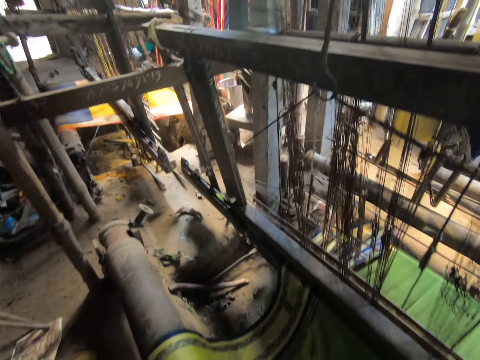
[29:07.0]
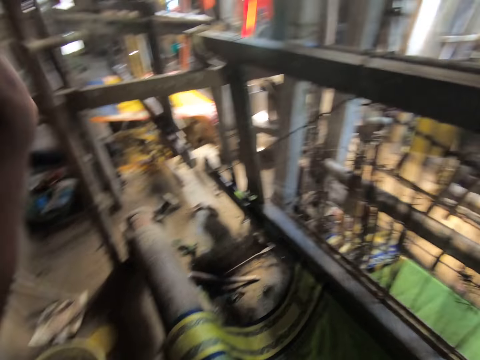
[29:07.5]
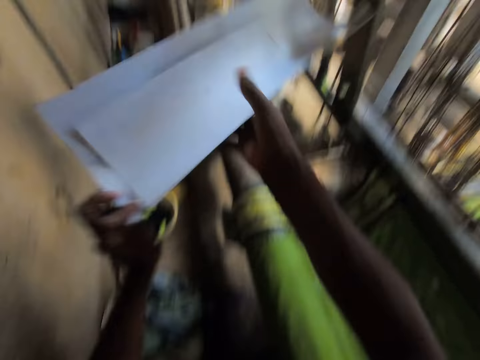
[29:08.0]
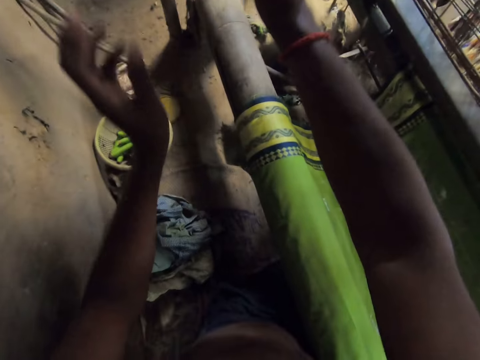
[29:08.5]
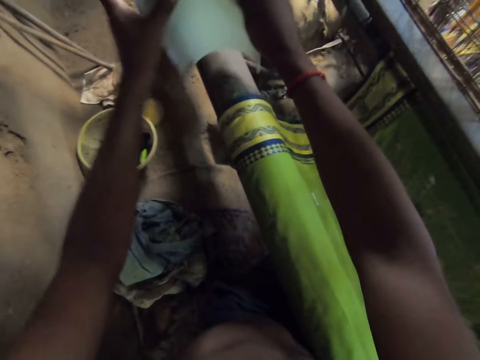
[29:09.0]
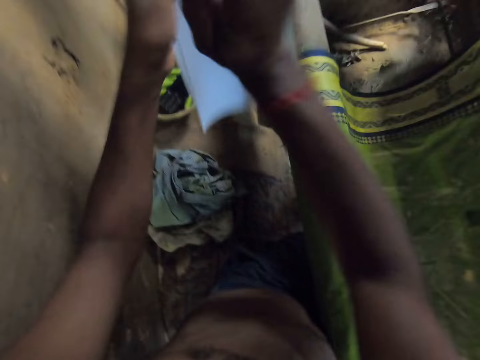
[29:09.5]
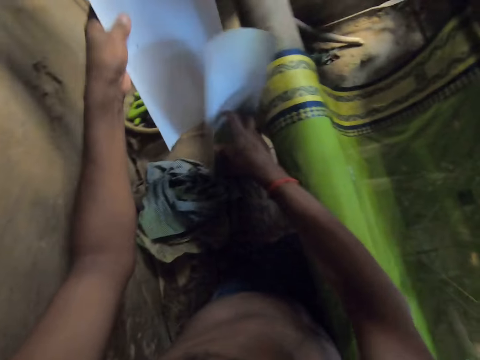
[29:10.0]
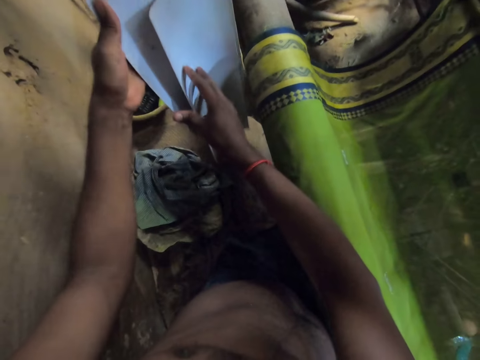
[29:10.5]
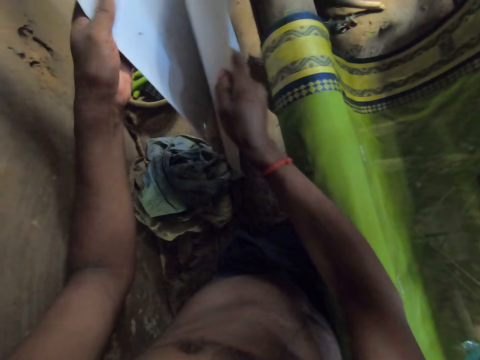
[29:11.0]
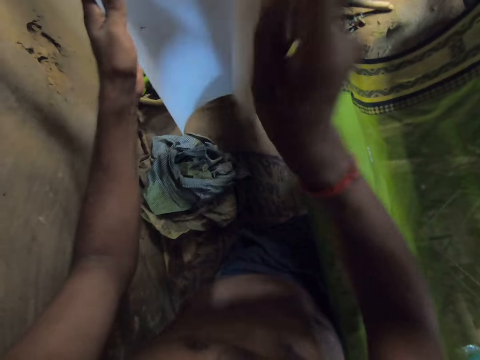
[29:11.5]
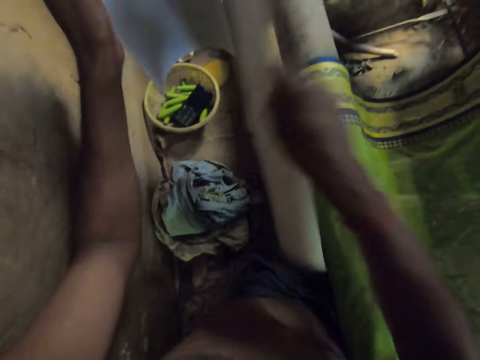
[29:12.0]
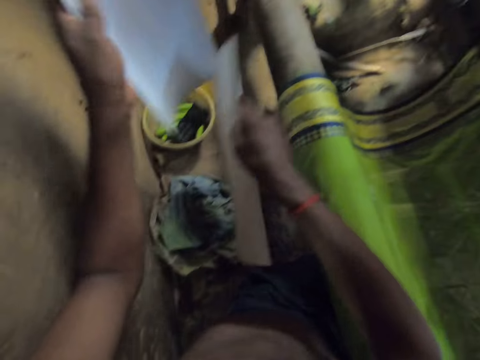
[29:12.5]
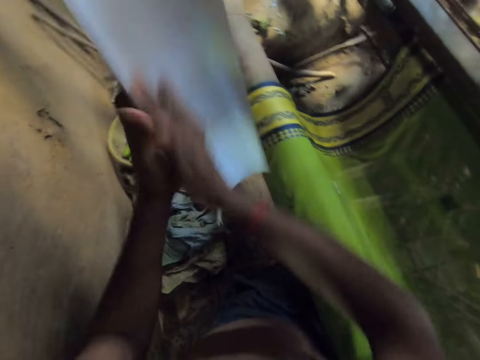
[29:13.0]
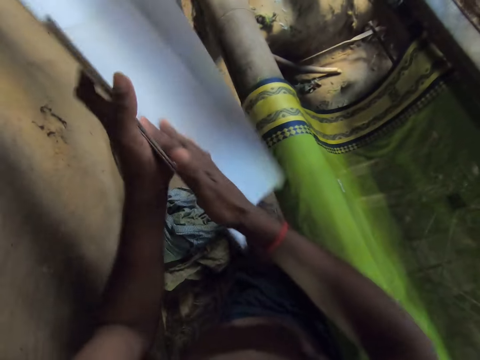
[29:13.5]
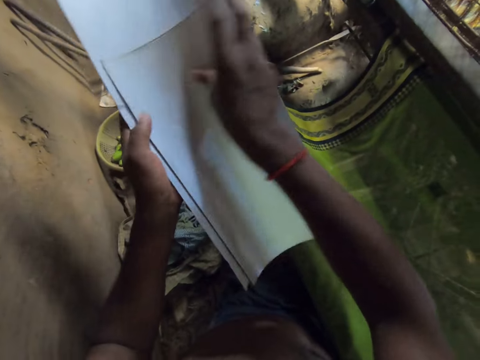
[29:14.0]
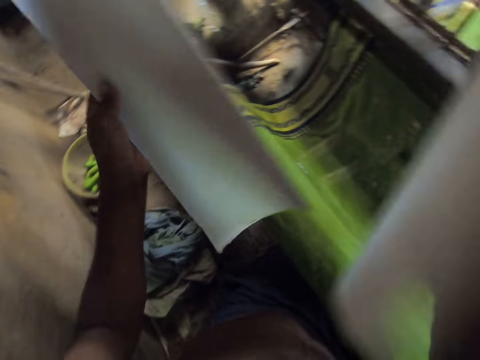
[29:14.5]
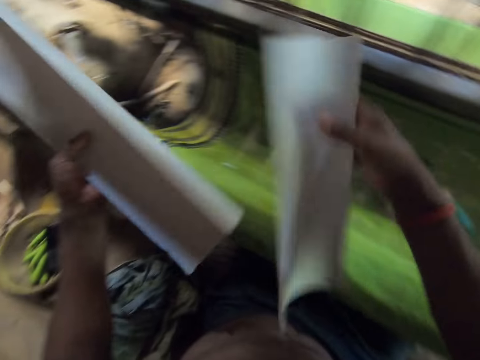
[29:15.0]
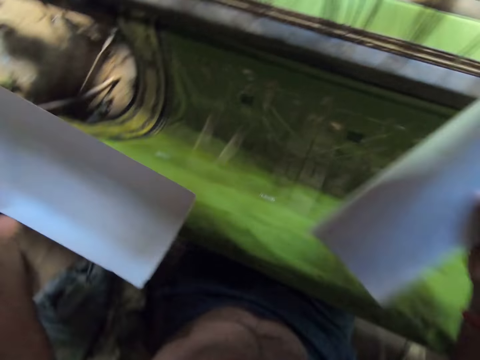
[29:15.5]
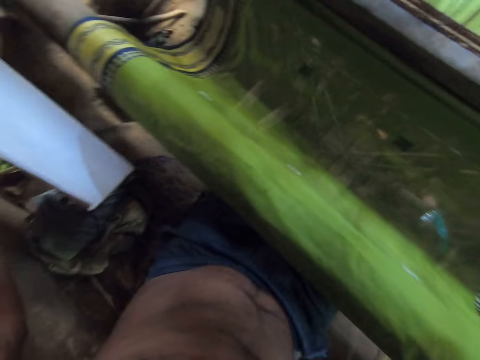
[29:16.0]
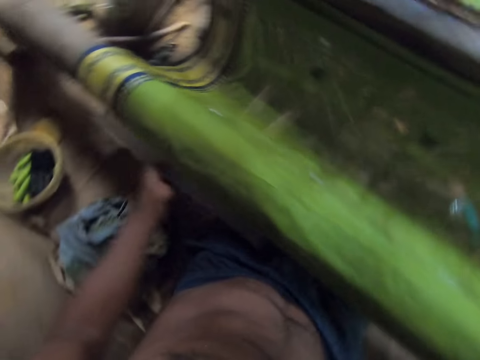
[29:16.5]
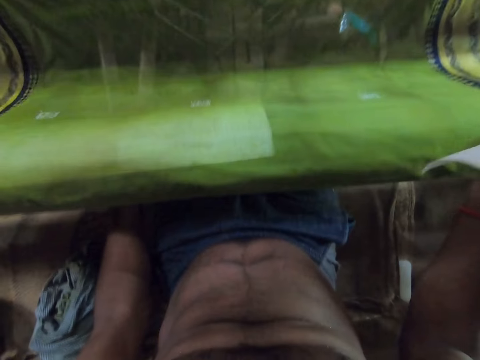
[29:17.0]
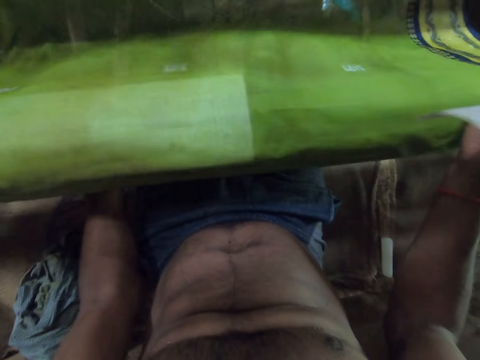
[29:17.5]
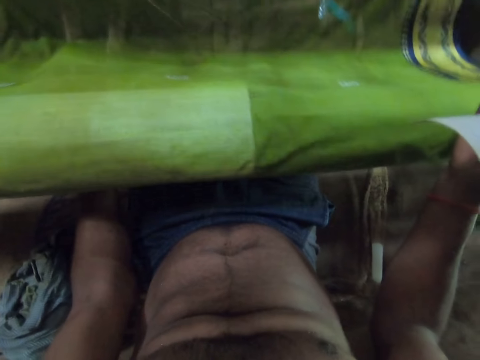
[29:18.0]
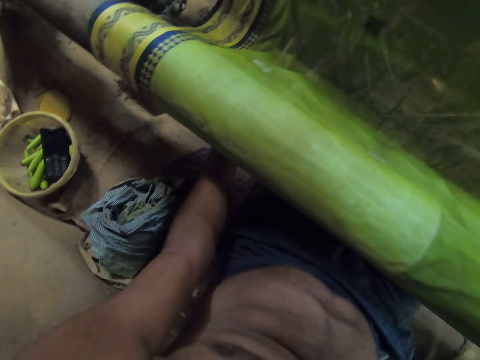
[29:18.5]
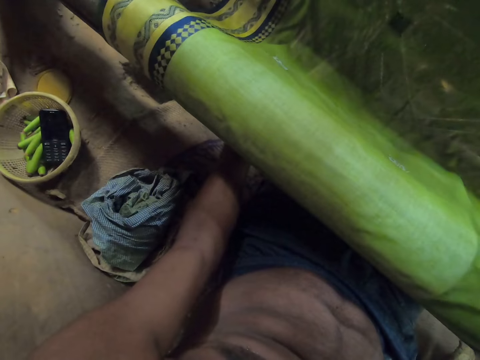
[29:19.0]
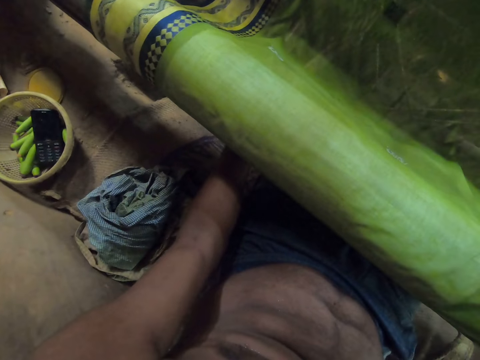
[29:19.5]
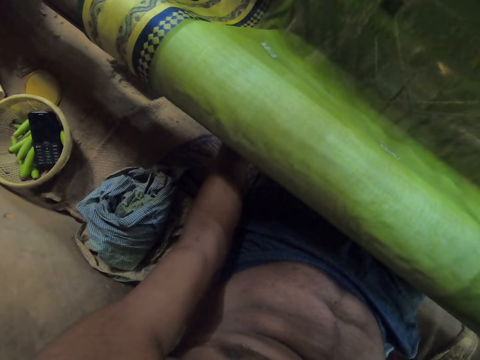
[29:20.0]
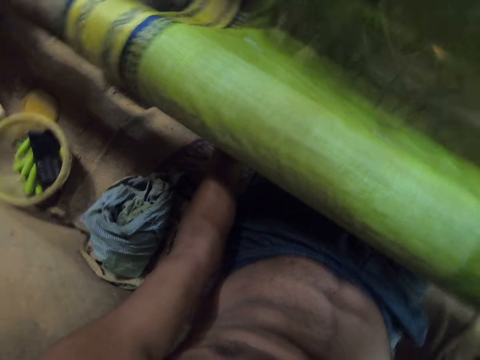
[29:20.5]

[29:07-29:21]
The camera wearer holds some cardboard papers with his left hand. He passes the cardboard paper from his left hand to his right hand. He hits the warp beam of the loom machine with the cardboard papers in his right hand. He takes two pieces of hard paper. He holds the cardboard paper with both hands. He hits the cardboard papers in his left hand with his right hand. He wipes the dust. He passes a cardboard paper from his left hand to his right hand. He hits a cardboard paper in his left hand with the cardboard paper in his right hand. He rubs the cardboard paper in his left hand with the cardboard paper in his right hand. He places the cardboard paper on the warp beam of the loom machine under the material with his left hand.

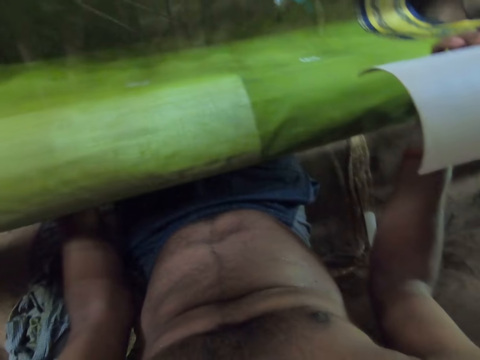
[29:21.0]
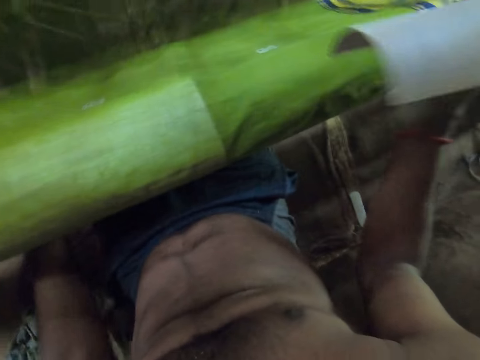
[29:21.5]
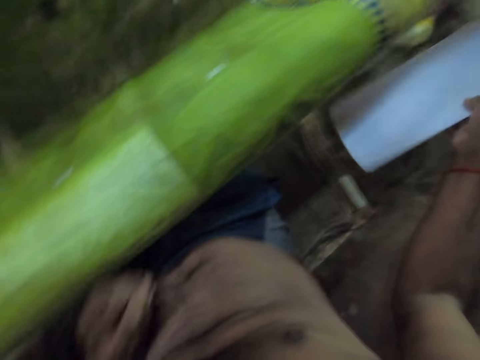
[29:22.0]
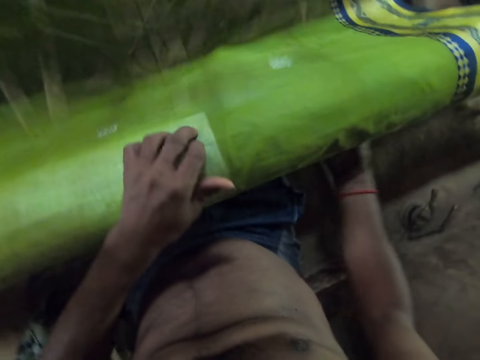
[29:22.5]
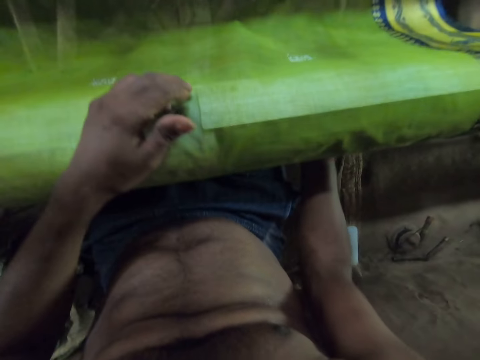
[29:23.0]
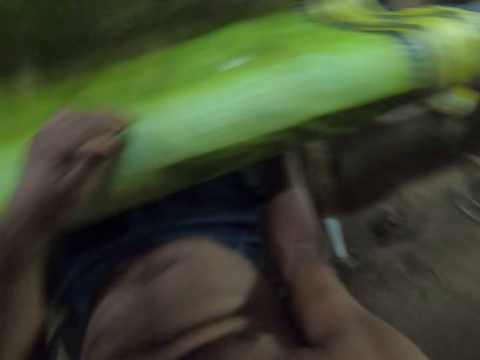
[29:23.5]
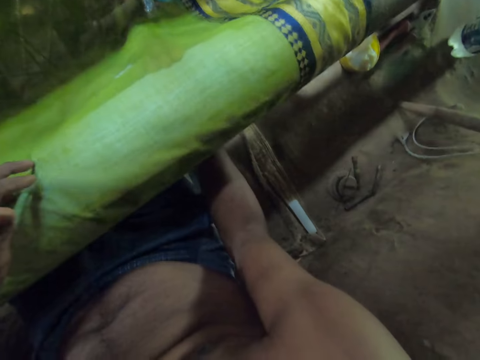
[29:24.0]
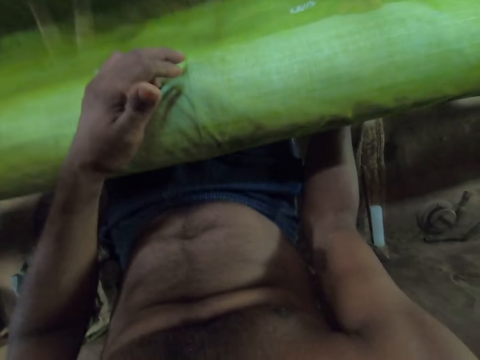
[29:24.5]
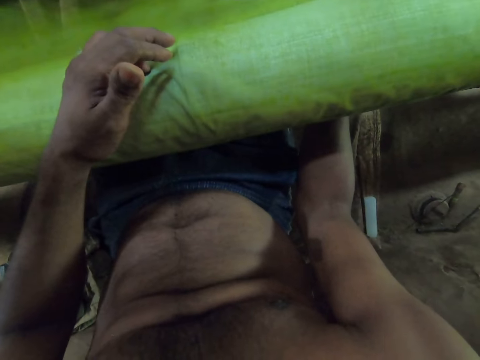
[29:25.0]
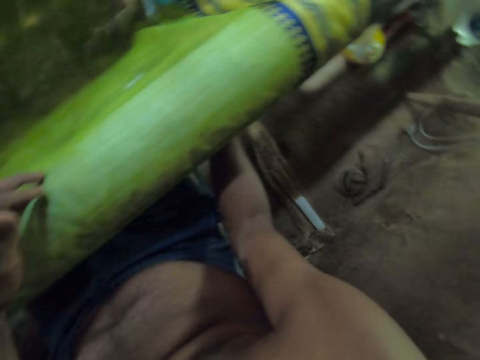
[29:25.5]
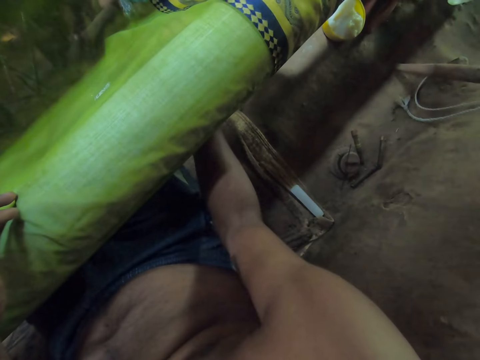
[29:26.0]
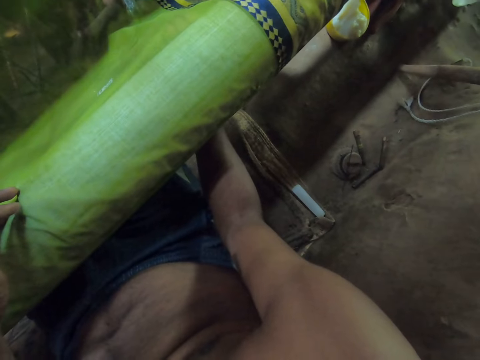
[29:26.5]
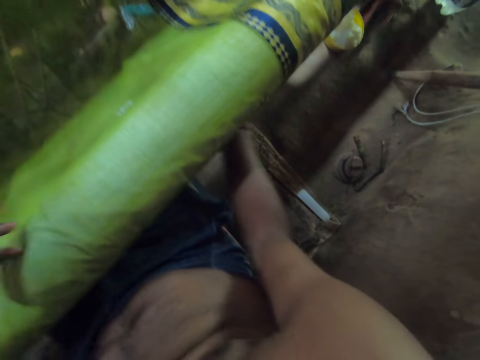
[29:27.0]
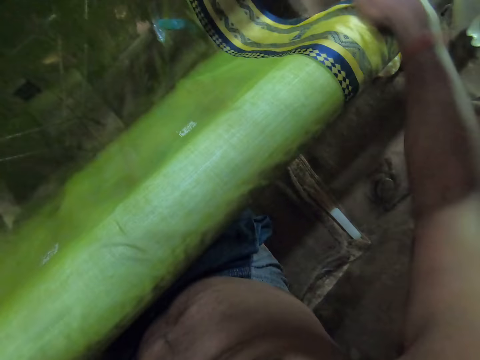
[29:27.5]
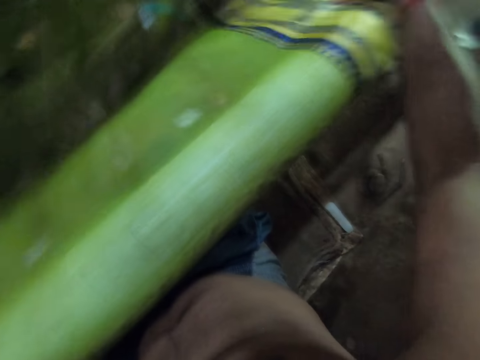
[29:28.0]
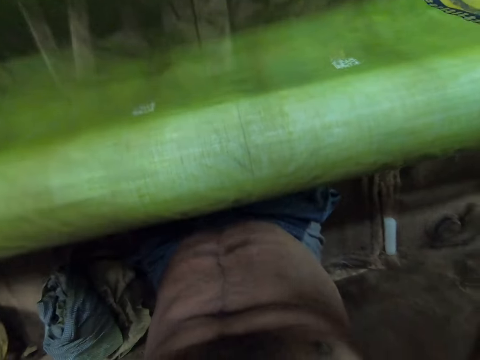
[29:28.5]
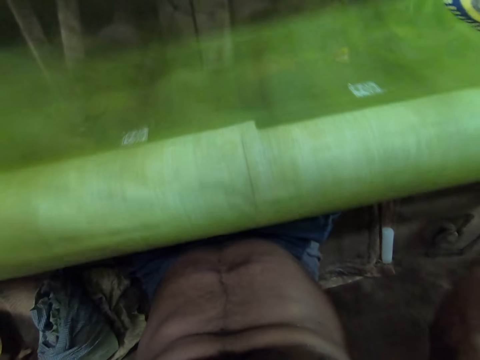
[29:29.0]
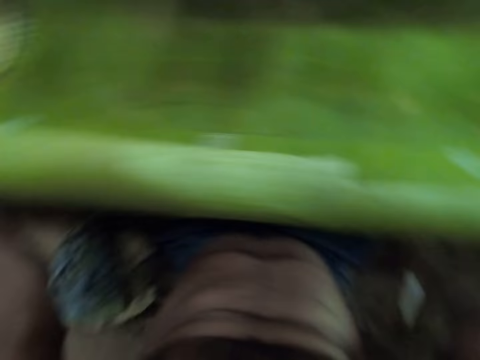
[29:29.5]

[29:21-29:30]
The camera wearer places his left hand on the fabric. He places another cardboard paper on the warp beam of the loom machine under the material with his right hand. He adjusts the fabric on the loom machine with both hands. He adjusts the warp beam of the loom machine with both hands.

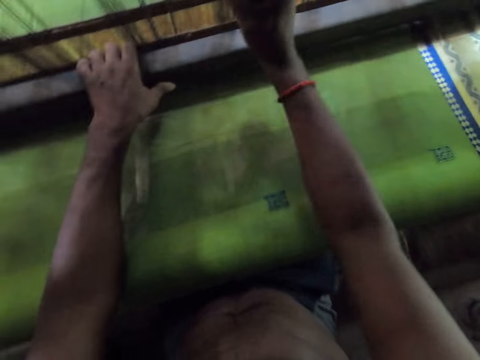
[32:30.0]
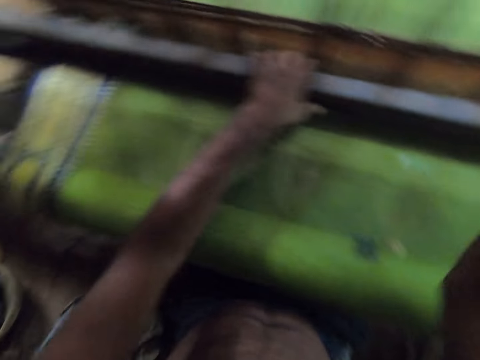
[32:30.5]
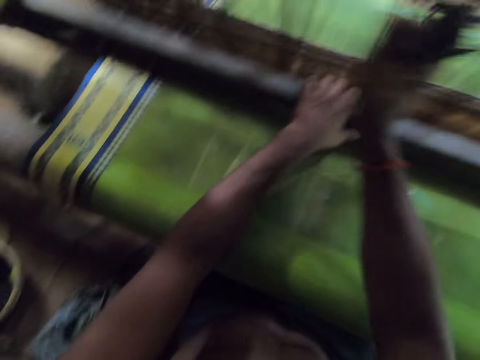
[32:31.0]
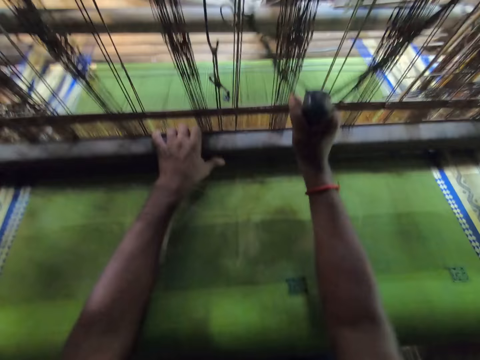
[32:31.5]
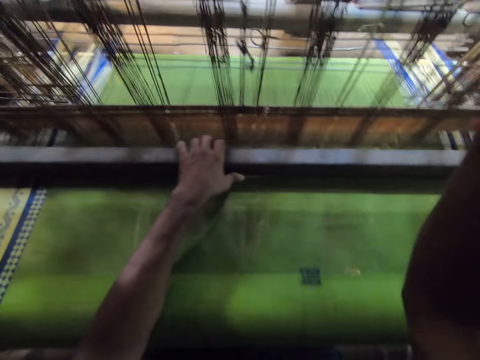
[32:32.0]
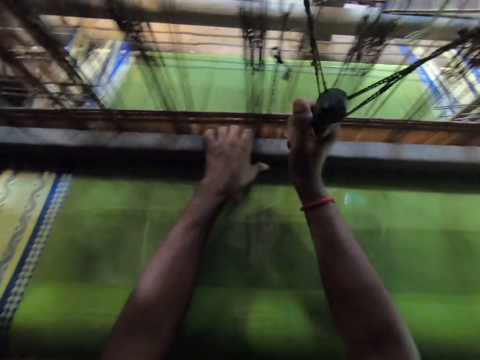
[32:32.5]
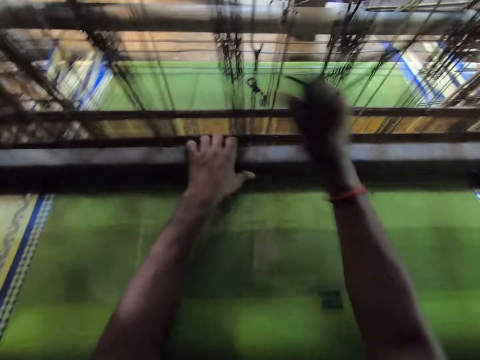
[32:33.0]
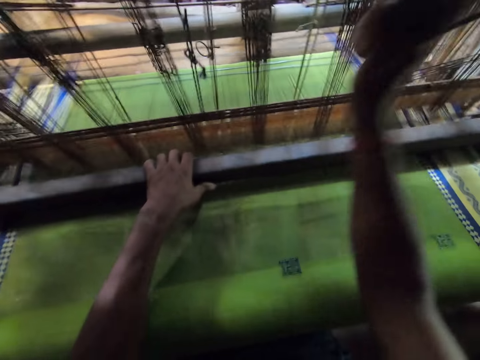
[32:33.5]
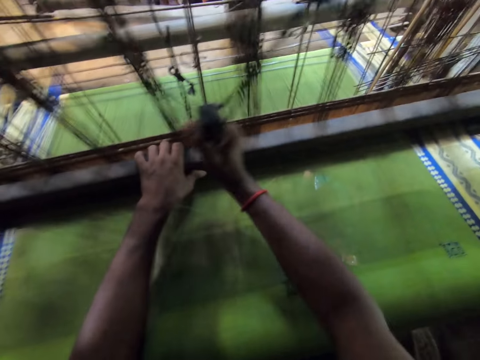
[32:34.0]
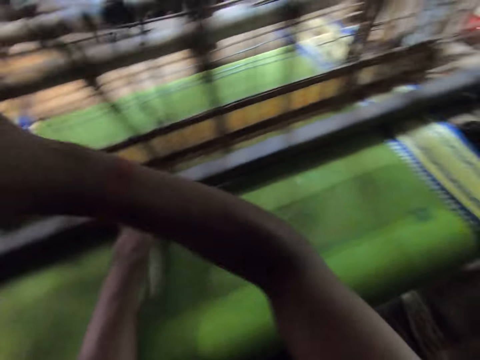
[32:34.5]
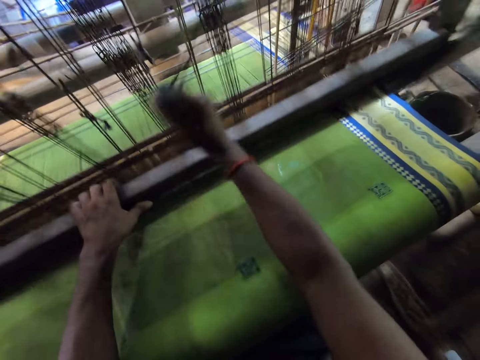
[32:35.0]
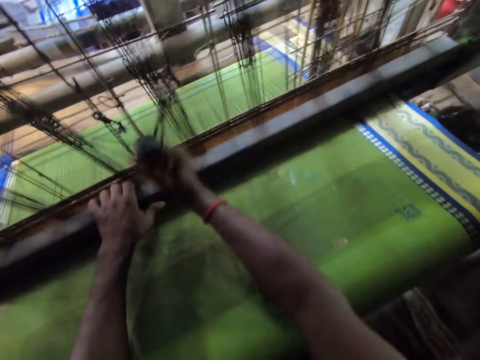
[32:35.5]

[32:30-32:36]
A woman interacts with the camera wearer.
